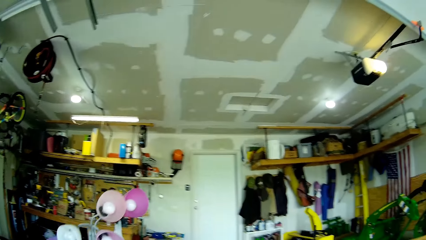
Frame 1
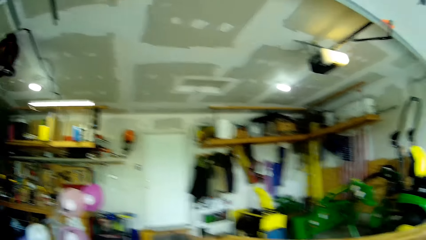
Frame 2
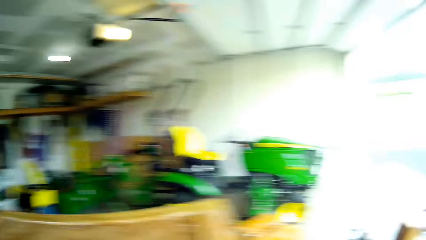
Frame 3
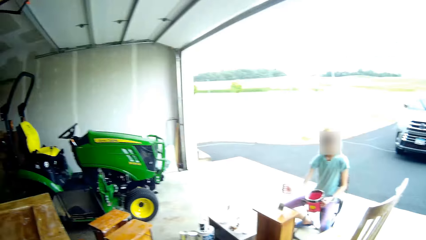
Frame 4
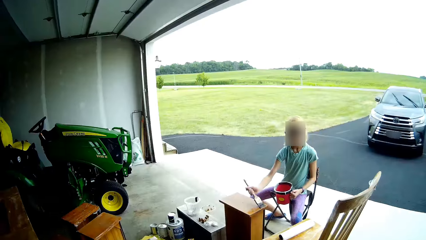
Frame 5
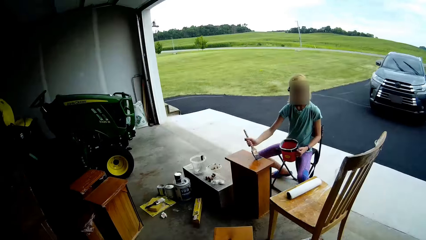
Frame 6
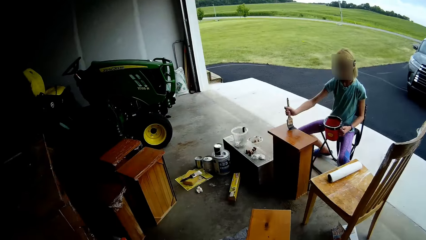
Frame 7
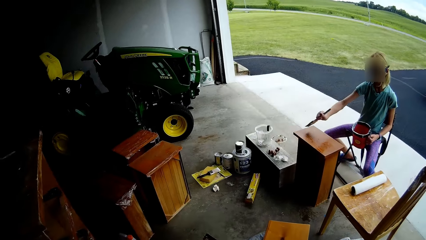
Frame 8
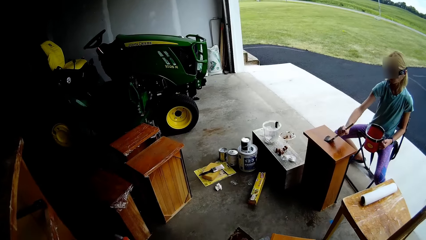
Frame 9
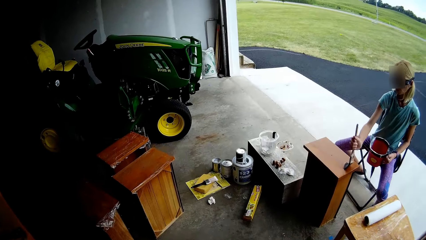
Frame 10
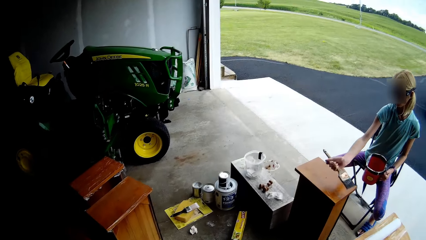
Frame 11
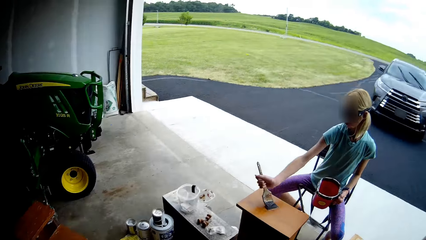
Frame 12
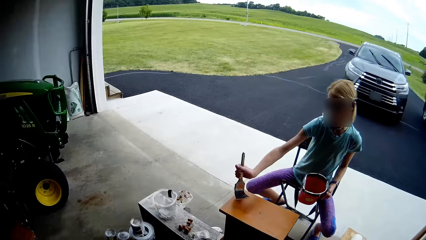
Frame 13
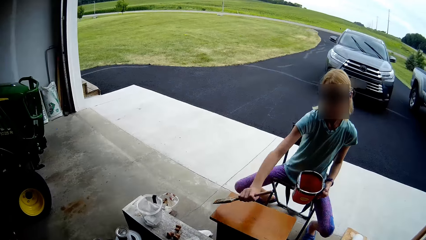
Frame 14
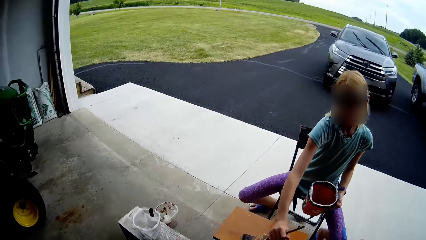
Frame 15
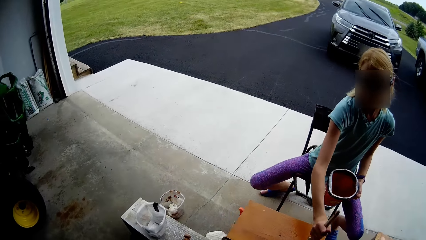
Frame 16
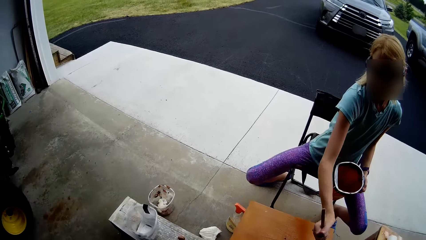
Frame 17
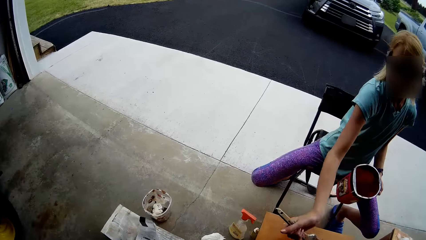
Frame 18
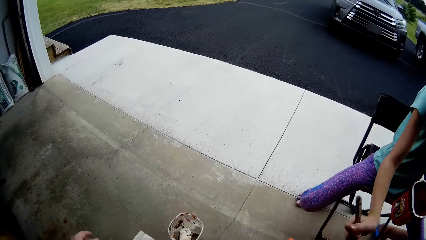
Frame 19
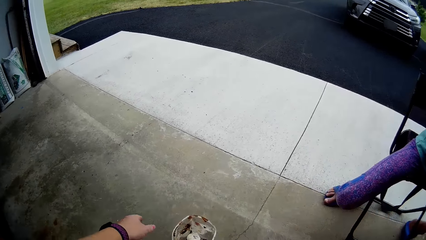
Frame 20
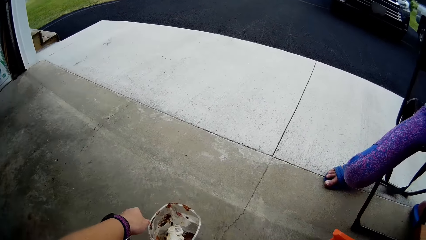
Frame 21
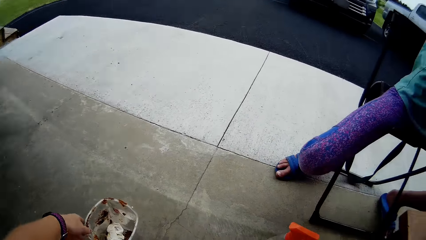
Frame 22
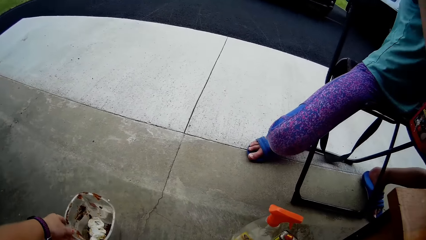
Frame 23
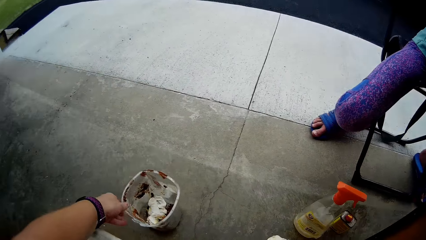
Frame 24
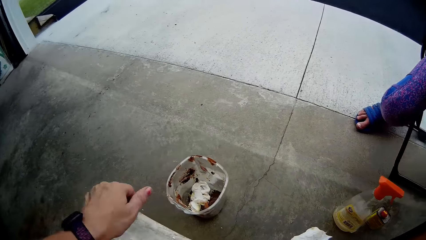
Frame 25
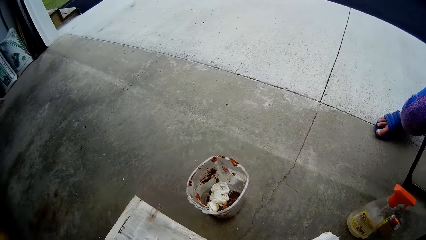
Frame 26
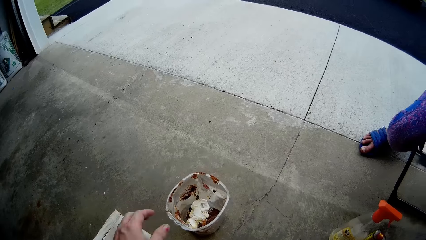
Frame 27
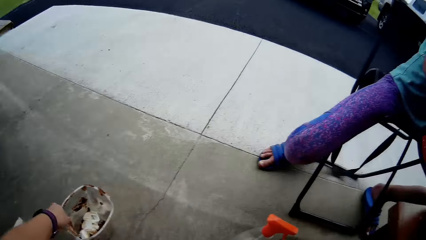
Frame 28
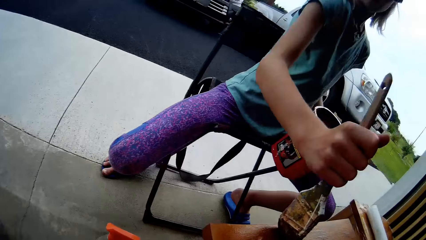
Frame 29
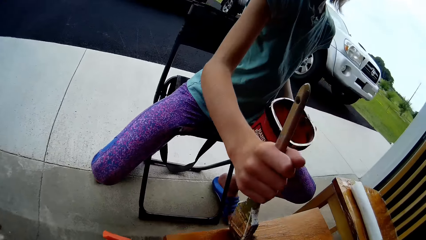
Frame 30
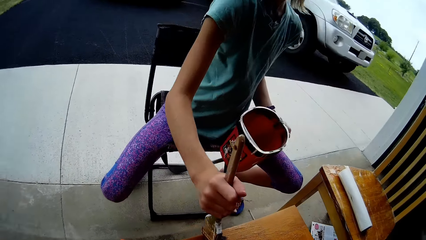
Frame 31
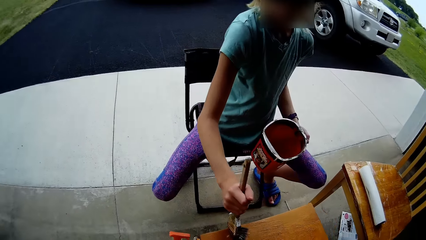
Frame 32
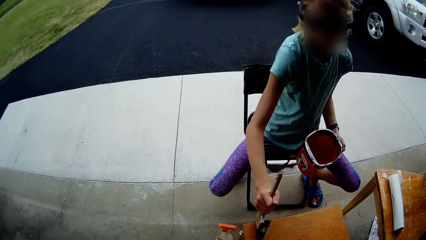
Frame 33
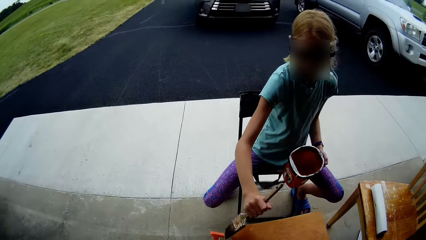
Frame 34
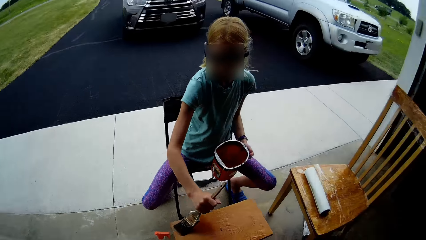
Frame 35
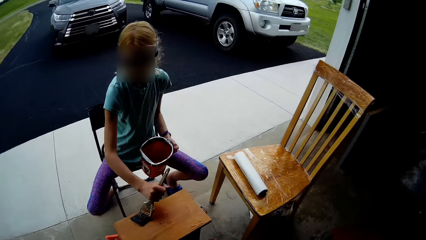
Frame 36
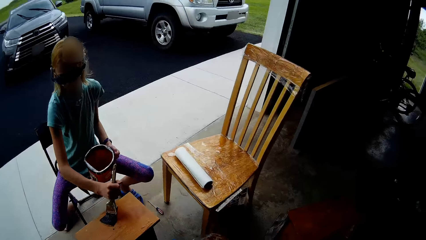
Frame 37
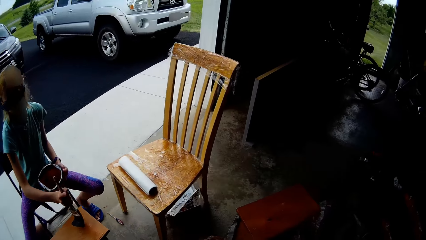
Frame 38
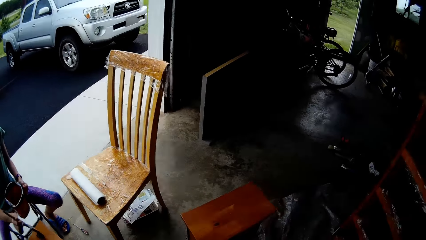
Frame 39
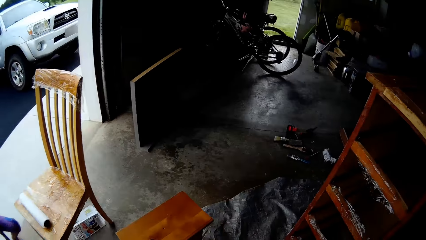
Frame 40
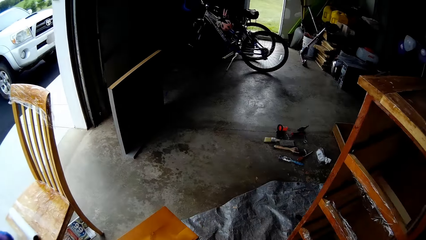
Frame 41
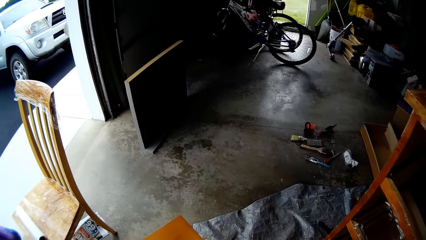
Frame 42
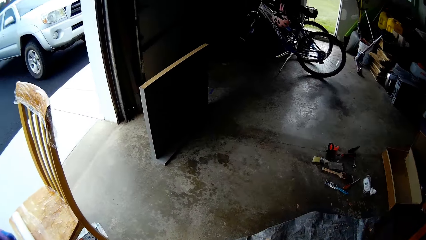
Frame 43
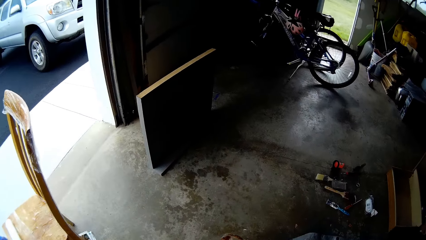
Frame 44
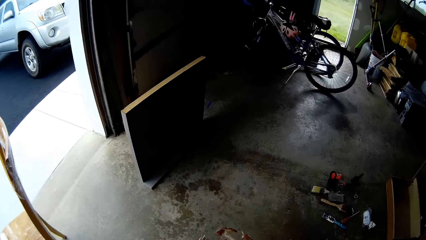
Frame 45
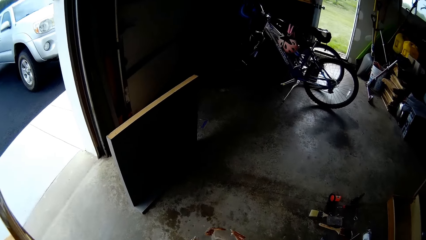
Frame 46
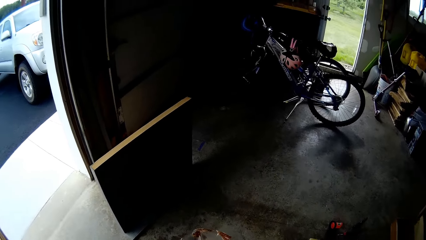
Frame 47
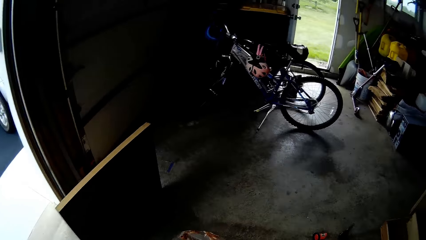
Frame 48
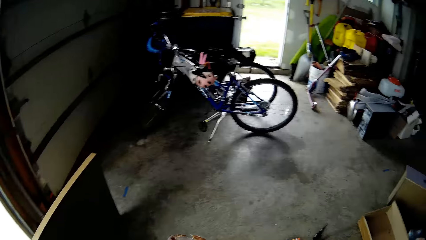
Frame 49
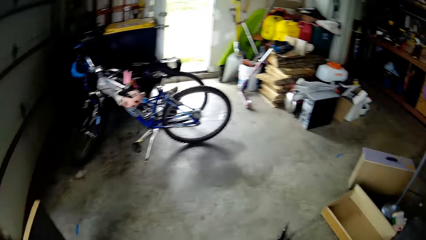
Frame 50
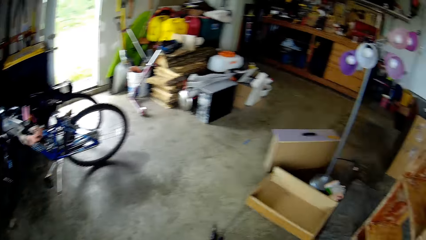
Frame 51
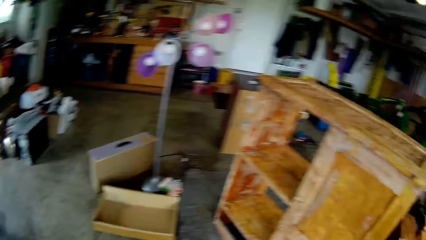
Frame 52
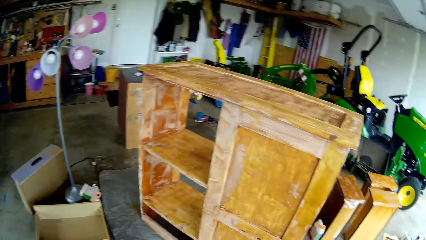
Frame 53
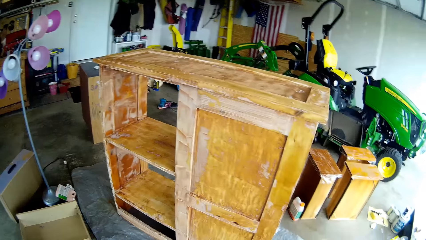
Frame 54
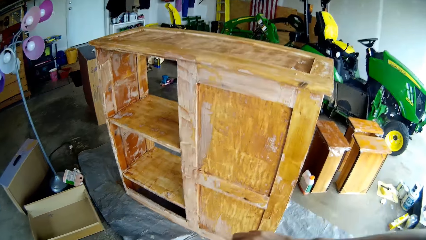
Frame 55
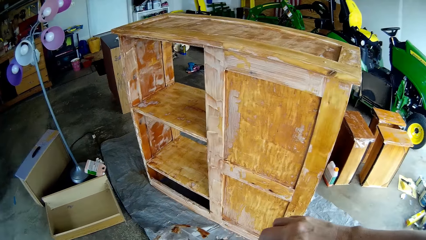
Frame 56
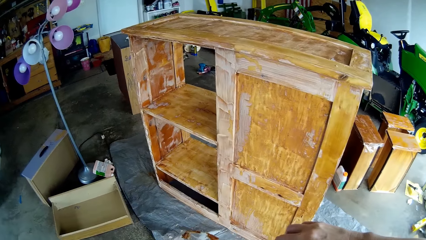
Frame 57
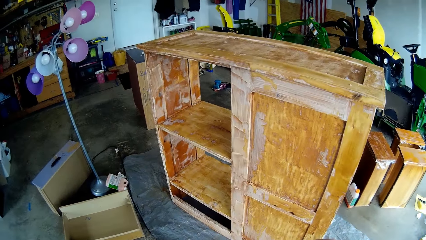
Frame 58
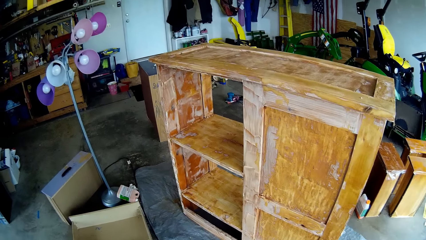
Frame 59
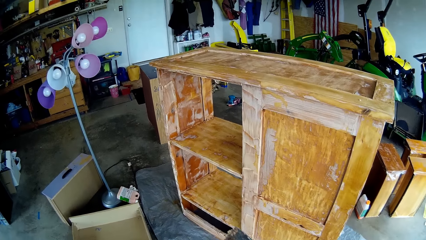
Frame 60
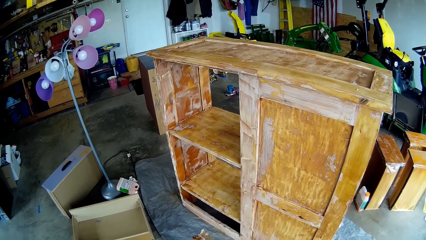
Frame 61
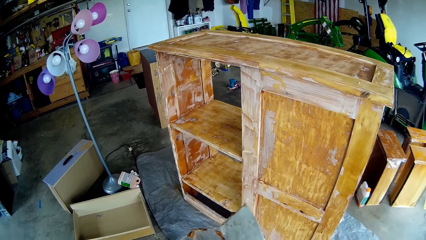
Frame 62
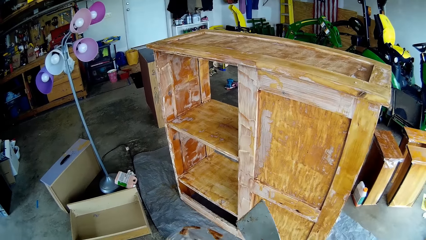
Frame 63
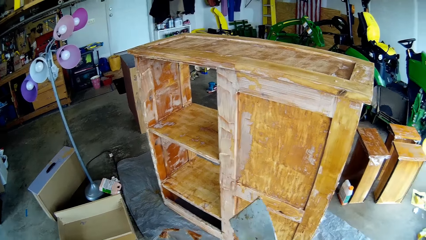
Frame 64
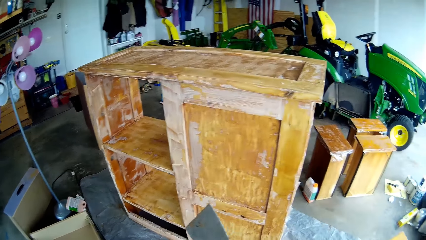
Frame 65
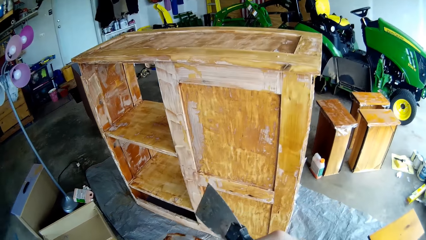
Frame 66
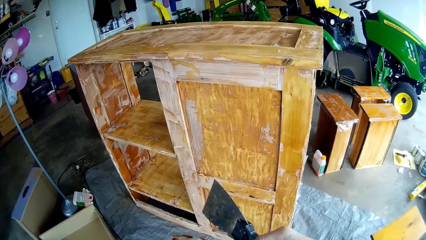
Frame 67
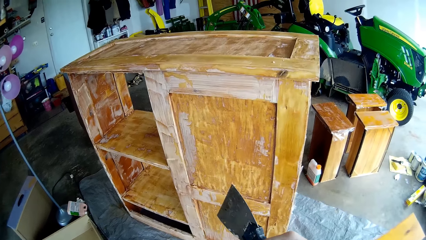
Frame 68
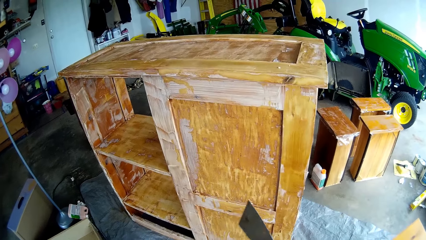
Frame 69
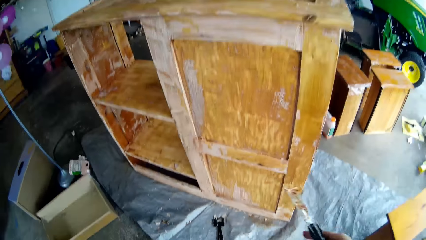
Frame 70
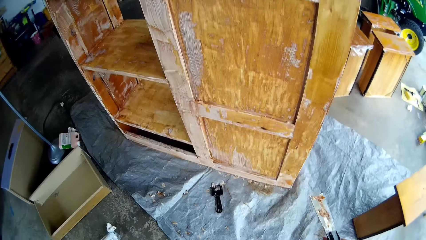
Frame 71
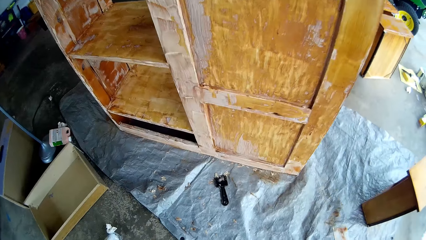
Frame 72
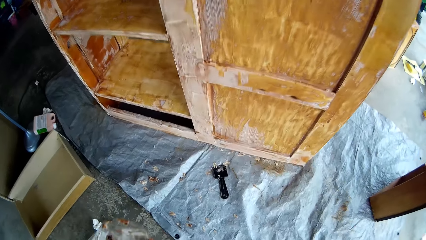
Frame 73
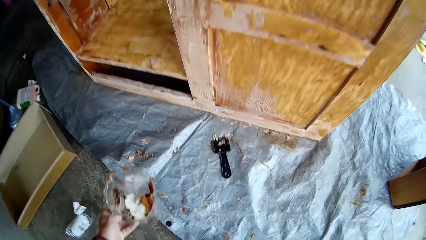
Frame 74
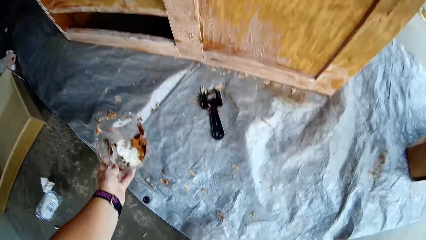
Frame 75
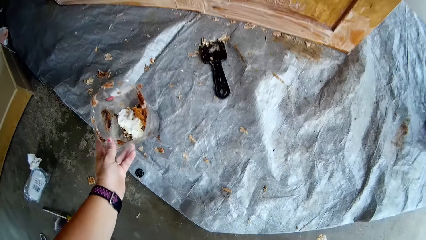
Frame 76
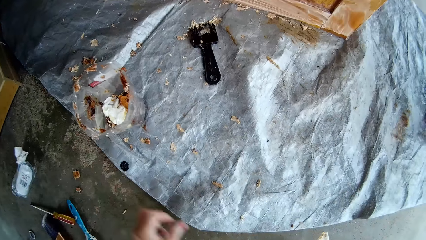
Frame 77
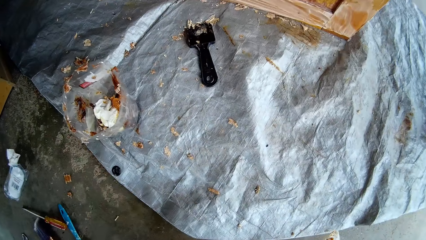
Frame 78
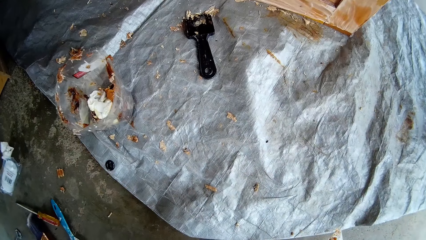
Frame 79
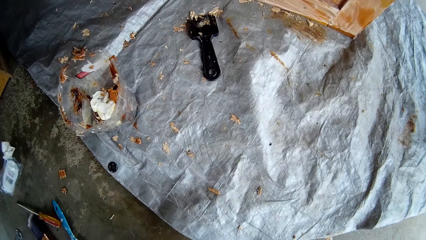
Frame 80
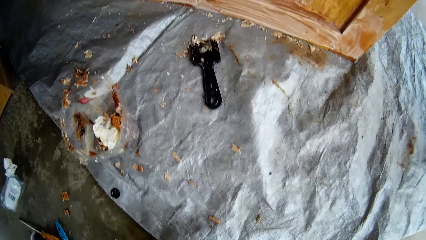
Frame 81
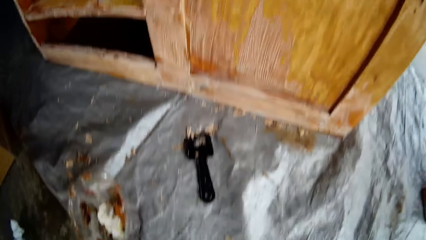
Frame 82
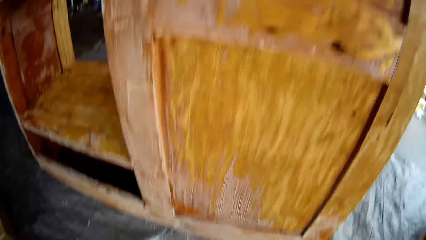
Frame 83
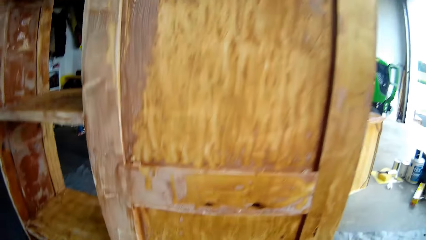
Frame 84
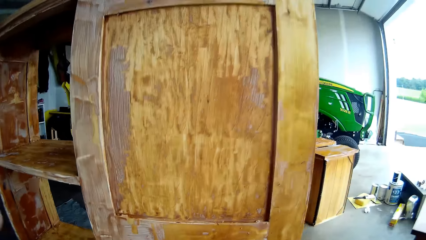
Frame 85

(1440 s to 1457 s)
A lady paints the table with the brush. The camera wearer steps forward. They throw trash in the trash bin. They move the hand. They take the trash bin. They look around. The lady paints the table. The camera wearer steps forward. They walk around. They look at the table. They hold the scraper. They put the trash bin on the floor. They stand.
